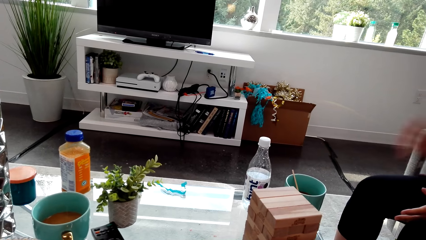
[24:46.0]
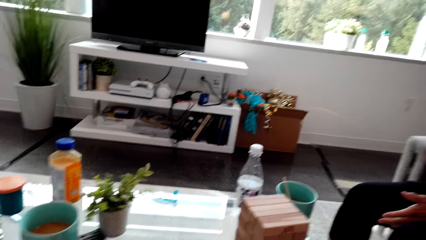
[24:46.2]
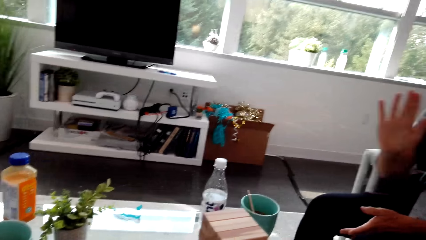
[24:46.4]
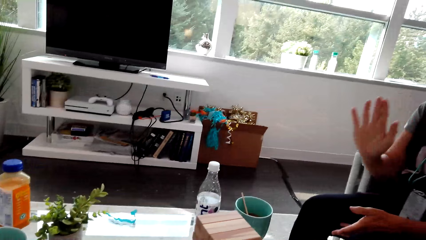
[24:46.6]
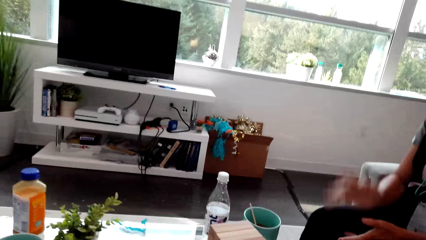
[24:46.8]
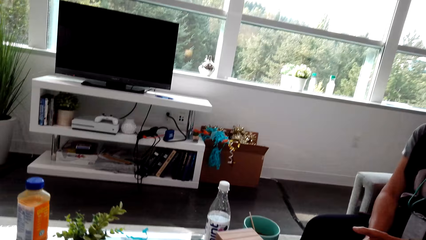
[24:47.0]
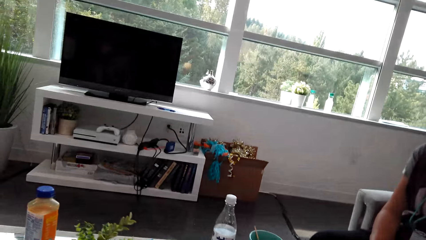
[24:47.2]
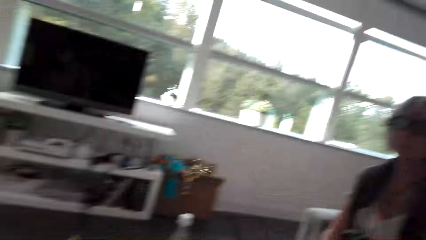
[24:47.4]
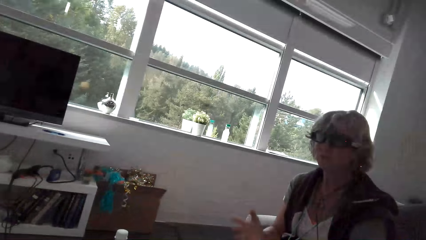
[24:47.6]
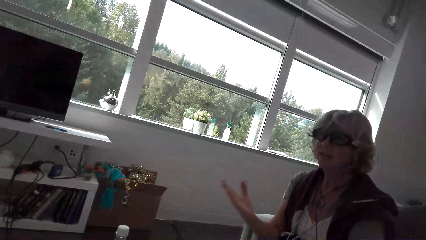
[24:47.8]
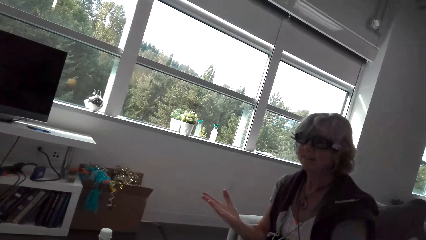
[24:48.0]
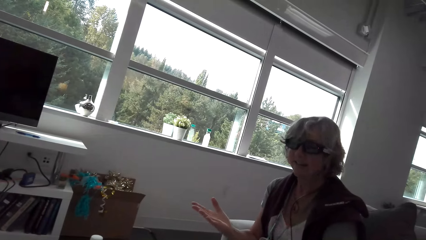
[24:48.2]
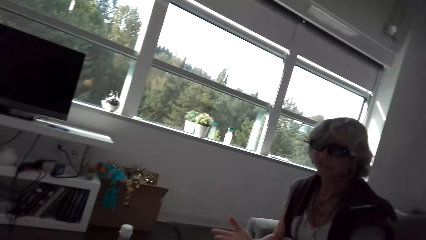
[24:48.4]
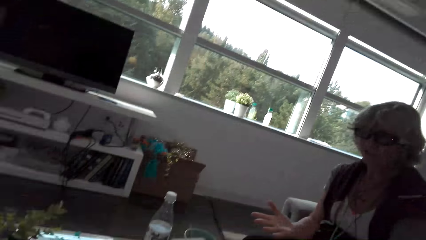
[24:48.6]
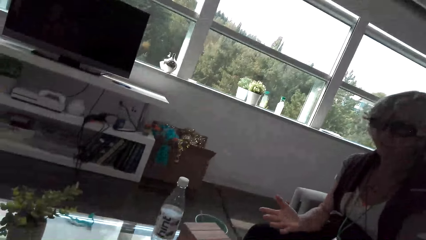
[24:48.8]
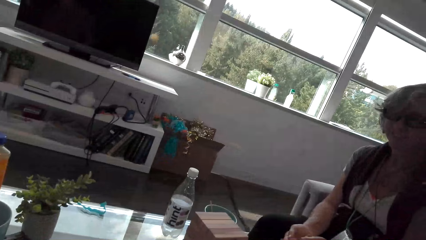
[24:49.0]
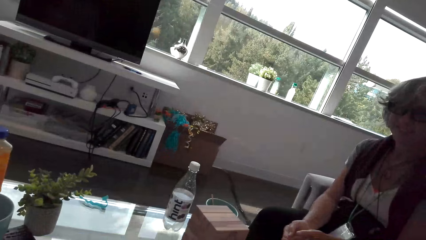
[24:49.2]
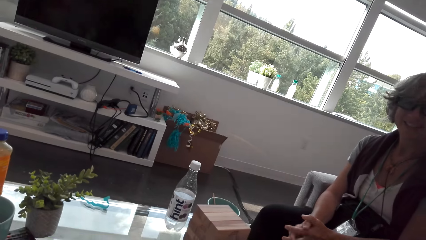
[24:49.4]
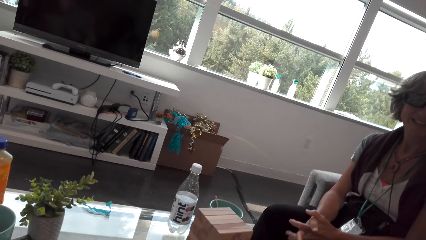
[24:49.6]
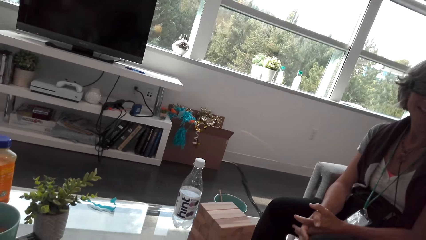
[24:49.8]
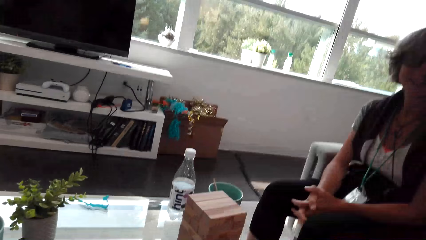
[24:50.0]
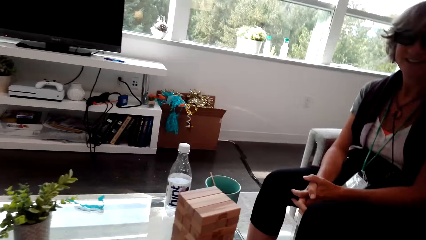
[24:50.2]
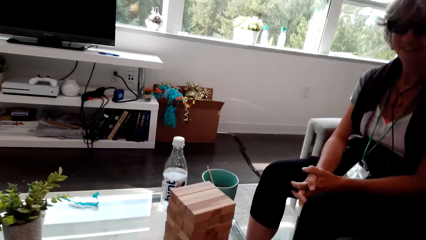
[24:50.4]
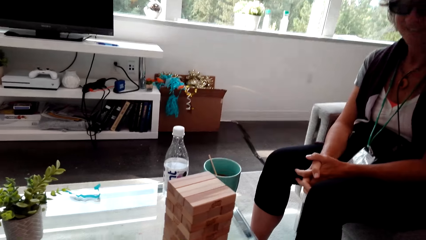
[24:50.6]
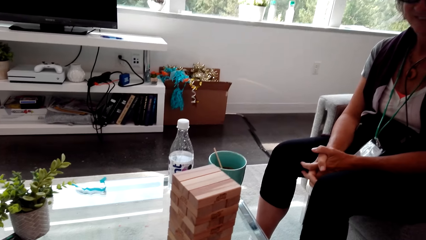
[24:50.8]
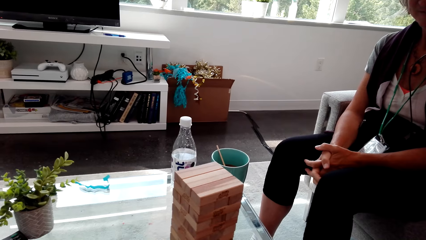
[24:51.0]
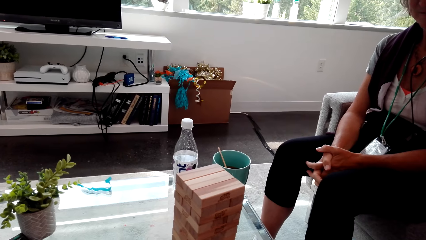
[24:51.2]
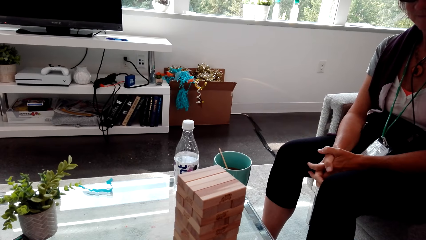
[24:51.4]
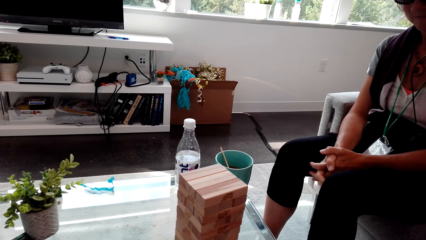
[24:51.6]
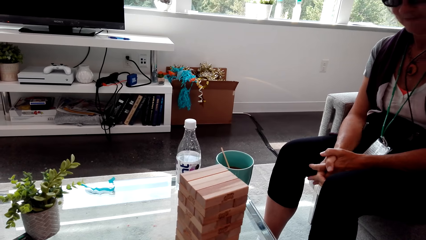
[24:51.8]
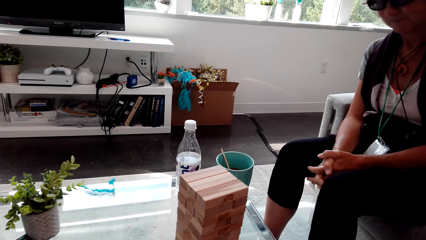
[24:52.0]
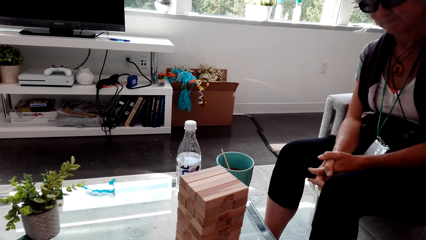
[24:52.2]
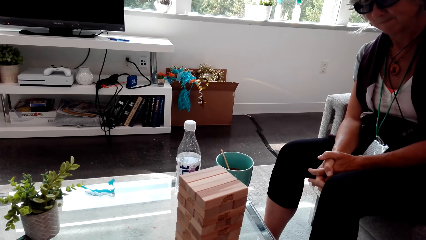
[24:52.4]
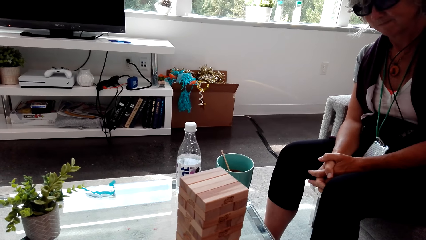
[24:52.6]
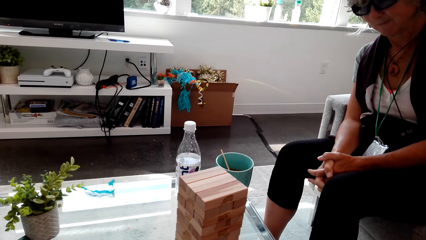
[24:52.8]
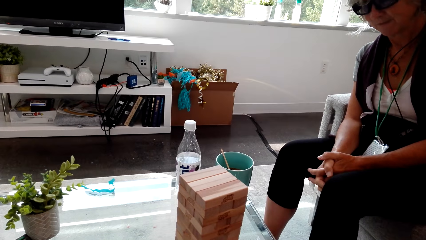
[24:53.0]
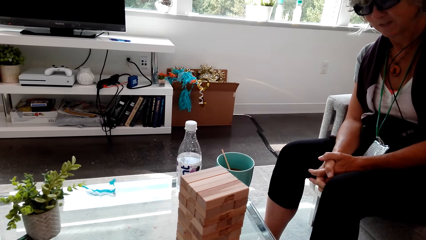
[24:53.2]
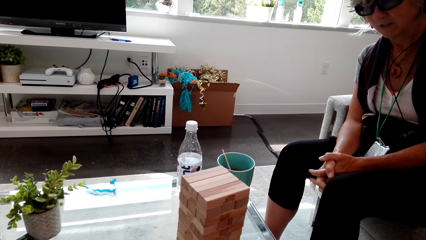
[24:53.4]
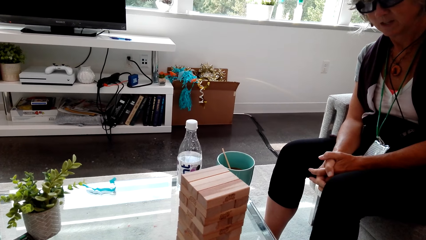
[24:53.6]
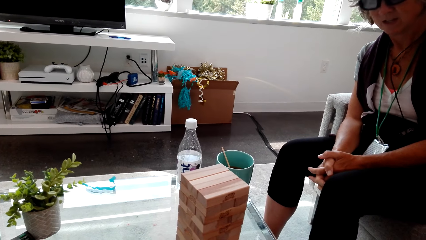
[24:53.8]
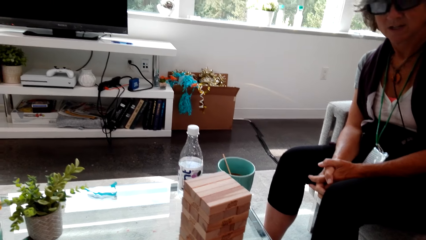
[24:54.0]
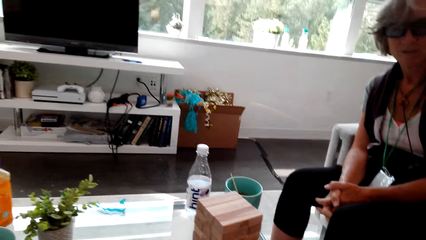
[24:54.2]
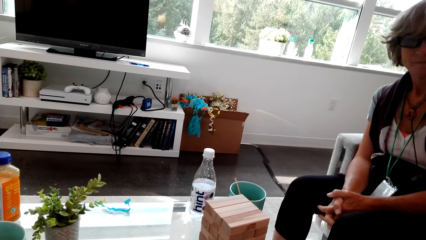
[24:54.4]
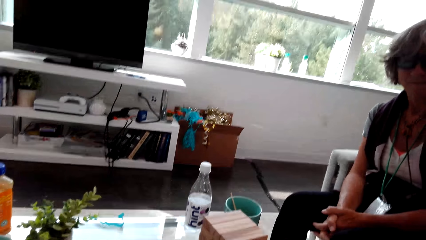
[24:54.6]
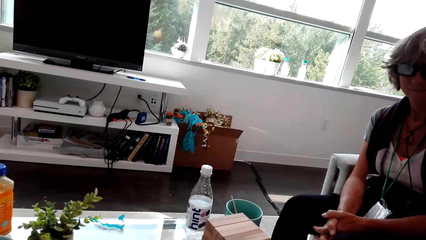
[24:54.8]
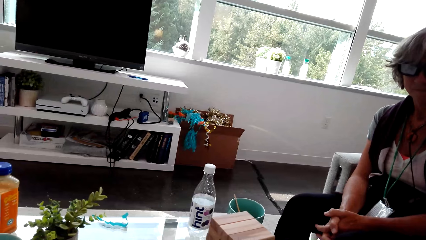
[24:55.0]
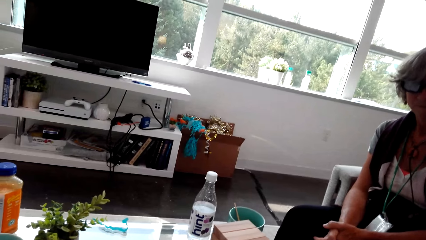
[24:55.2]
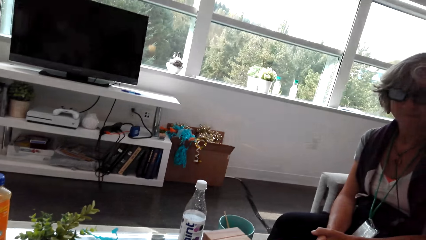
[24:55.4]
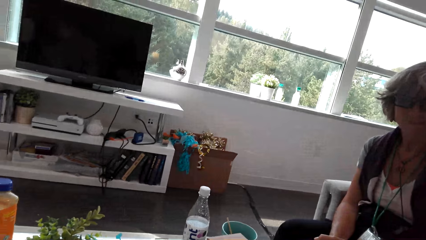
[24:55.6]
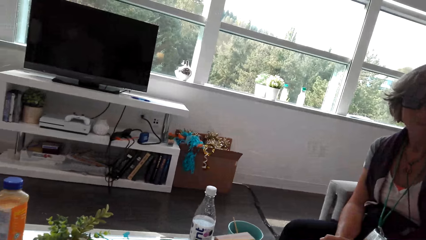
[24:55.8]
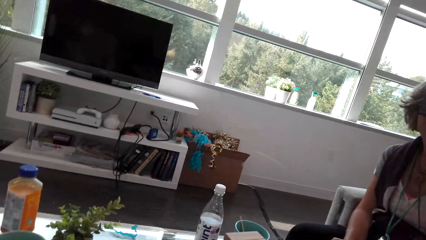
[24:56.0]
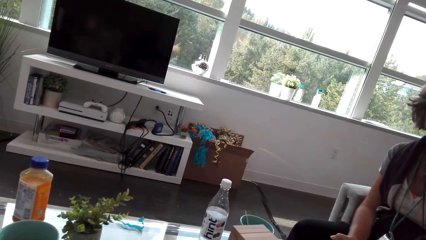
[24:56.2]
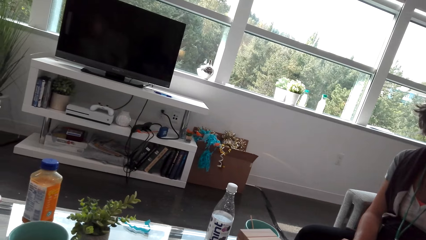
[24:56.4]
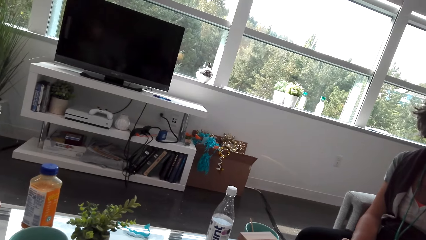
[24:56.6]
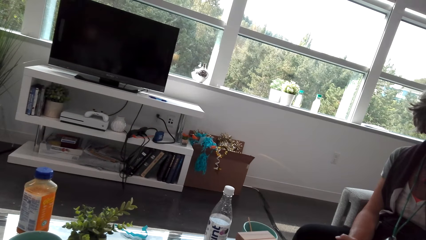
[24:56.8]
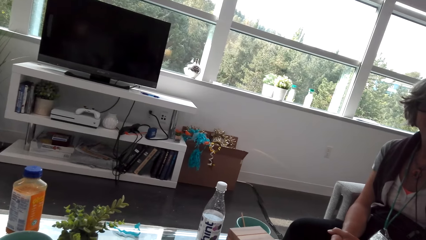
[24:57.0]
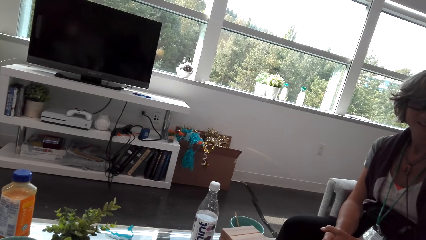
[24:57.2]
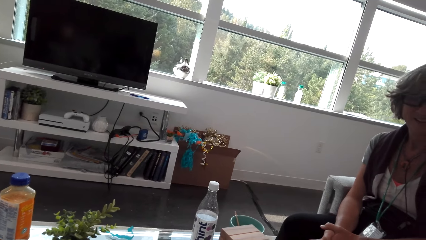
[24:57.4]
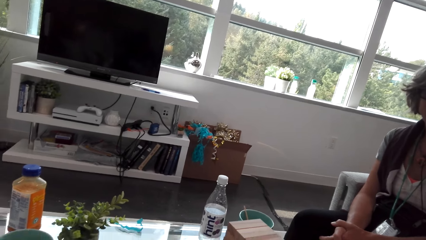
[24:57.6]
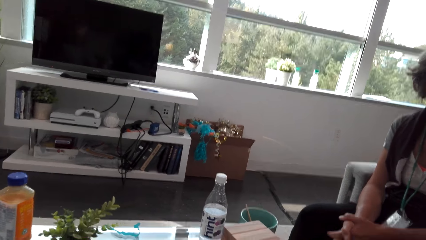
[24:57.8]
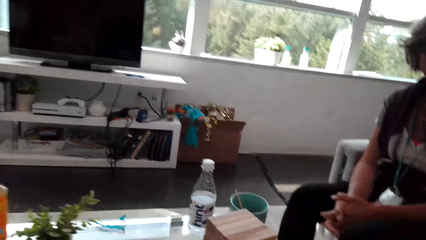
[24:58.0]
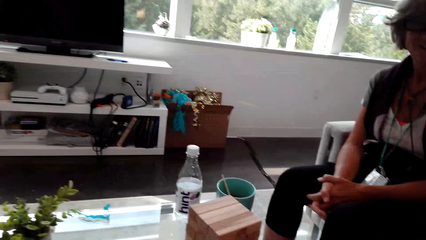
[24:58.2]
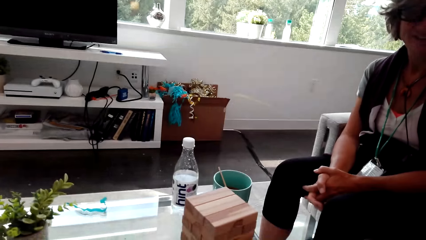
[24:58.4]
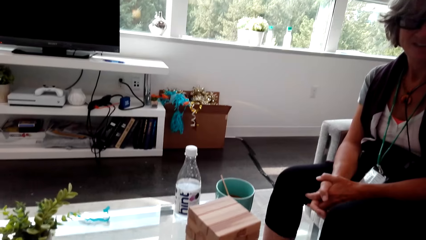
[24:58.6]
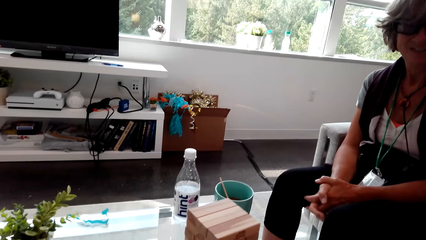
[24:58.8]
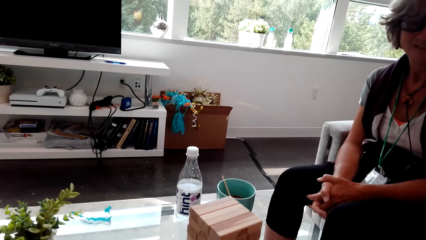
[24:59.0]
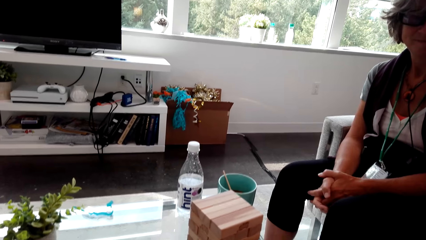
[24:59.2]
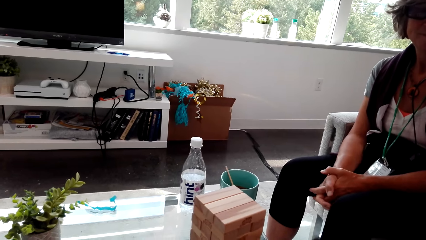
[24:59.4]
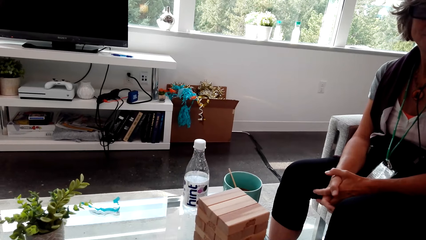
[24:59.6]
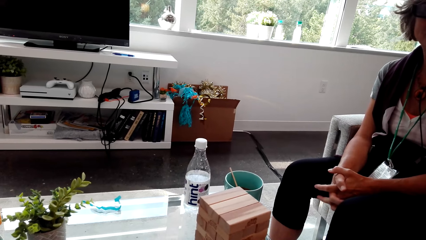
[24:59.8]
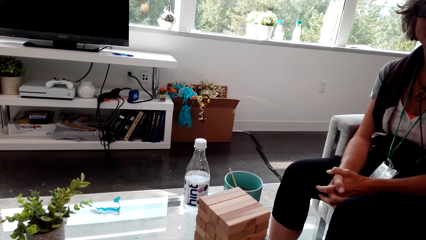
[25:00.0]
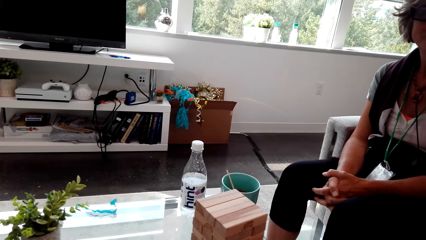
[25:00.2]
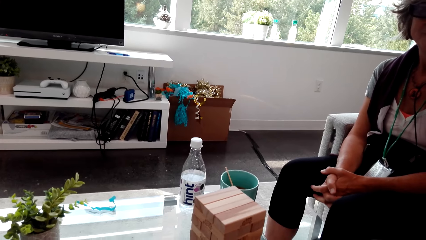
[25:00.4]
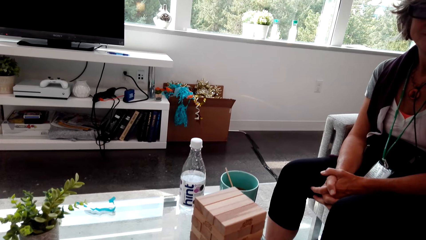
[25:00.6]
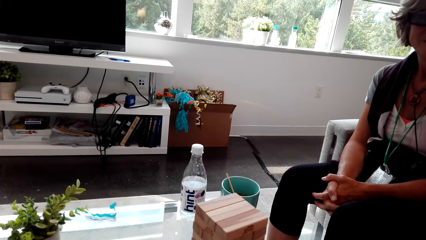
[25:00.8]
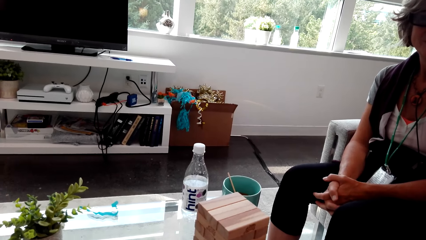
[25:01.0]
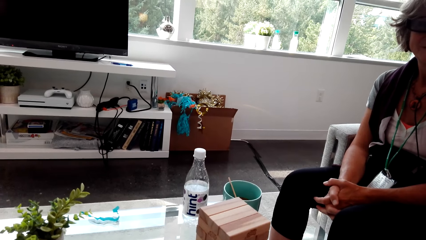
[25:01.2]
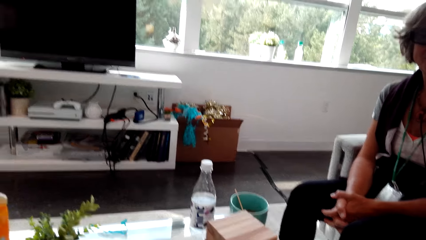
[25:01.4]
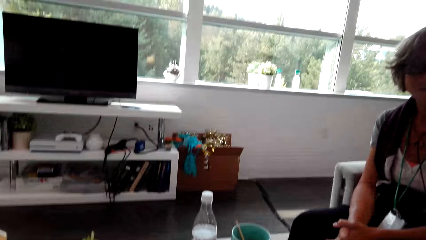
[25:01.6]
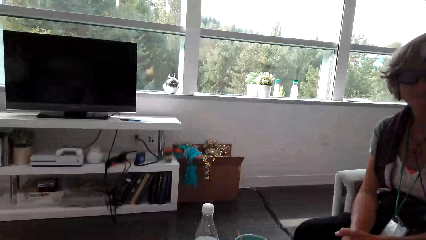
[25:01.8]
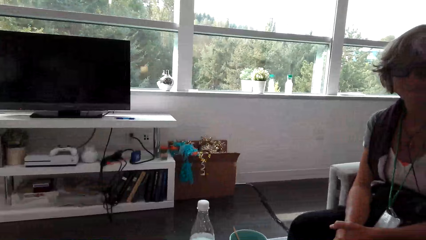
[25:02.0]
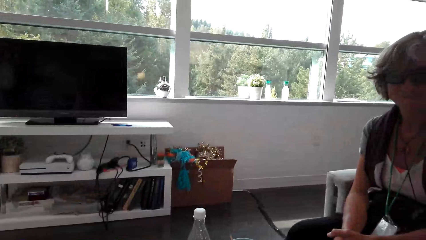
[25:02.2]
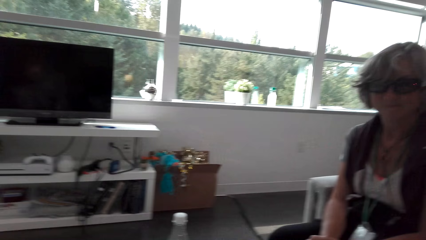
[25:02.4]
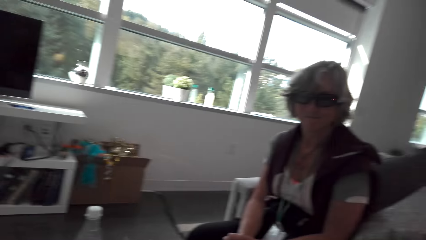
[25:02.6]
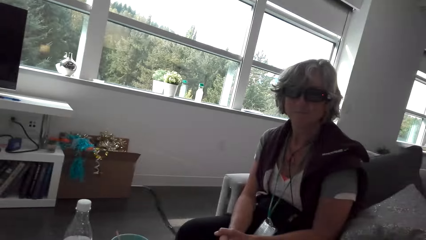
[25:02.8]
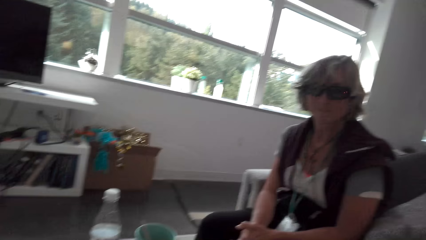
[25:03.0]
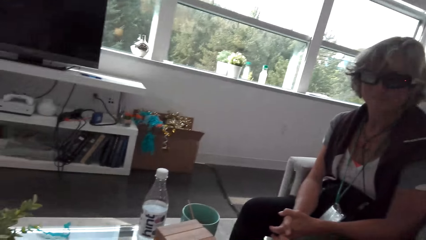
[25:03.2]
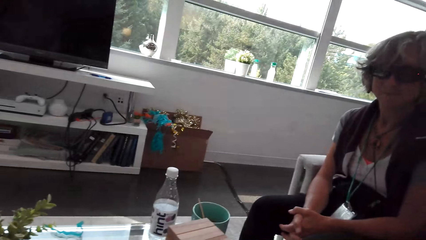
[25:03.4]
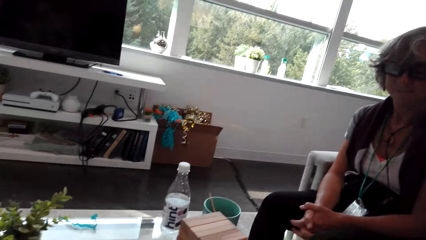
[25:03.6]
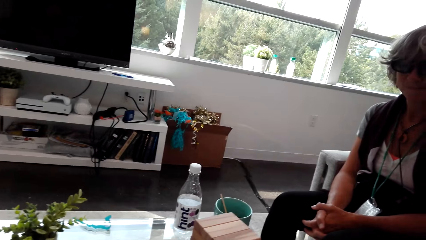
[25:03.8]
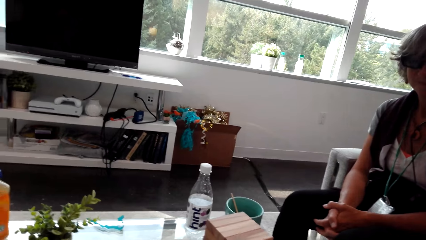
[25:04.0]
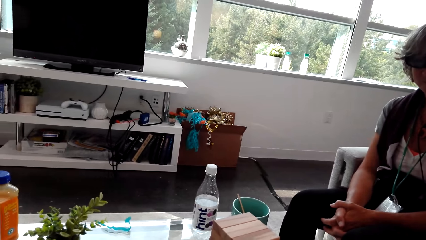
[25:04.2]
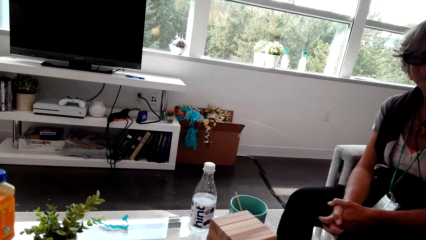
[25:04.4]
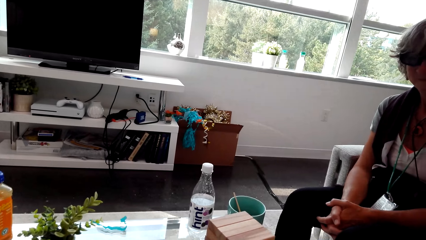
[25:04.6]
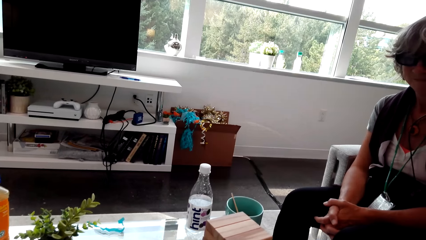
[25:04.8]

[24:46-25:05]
A lady talks with the camera wearer and moves hands. The lady talks with the camera wearer and moves hands. The camera wearer looks at the lady. They talk with the lady and look around. They look at the water bottle. They talk with the lady and look around.
